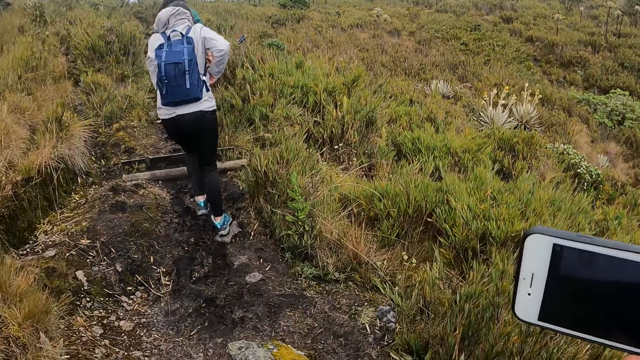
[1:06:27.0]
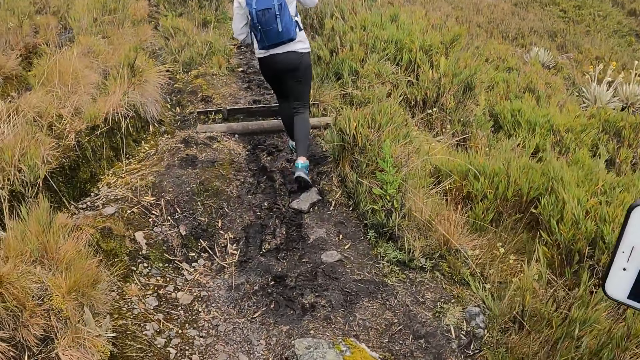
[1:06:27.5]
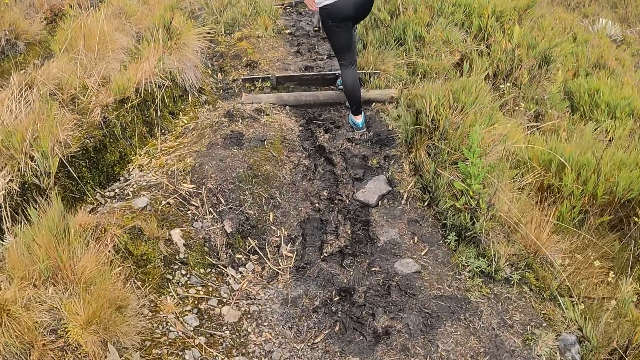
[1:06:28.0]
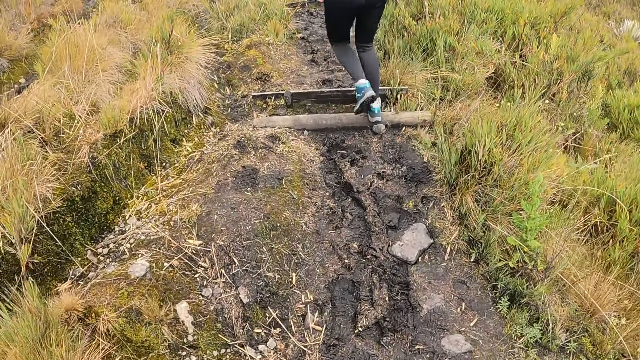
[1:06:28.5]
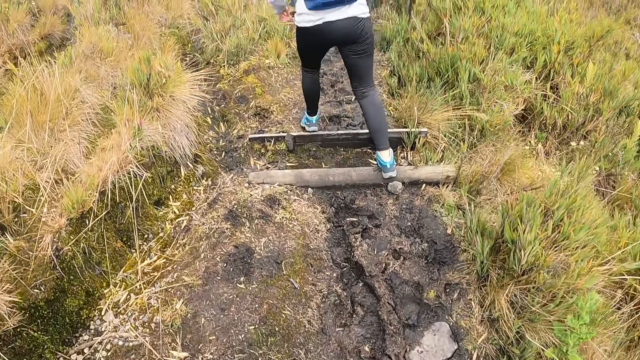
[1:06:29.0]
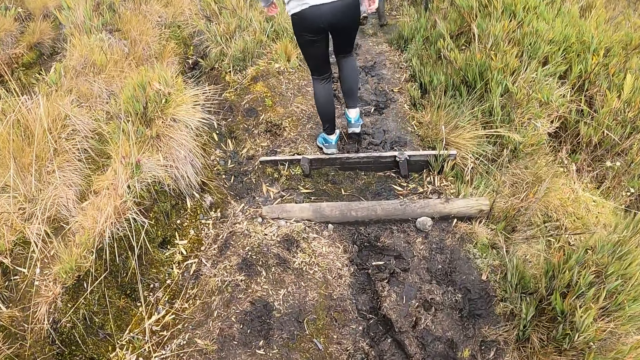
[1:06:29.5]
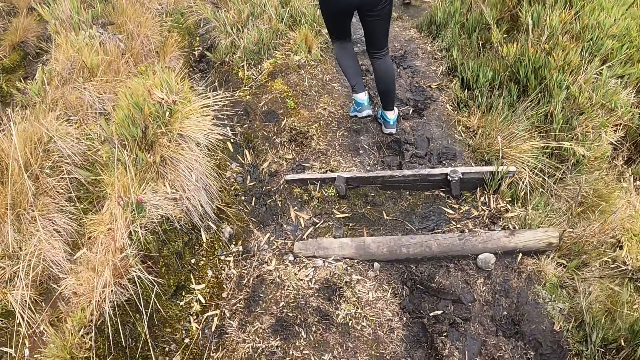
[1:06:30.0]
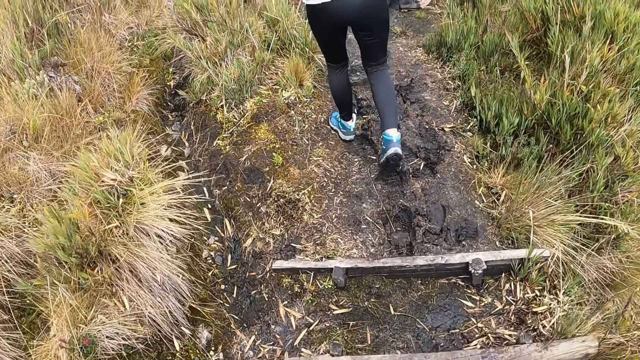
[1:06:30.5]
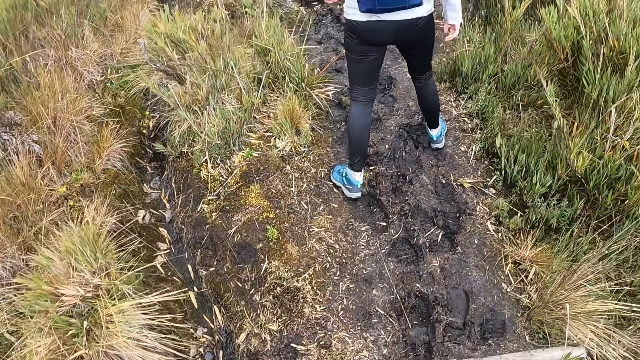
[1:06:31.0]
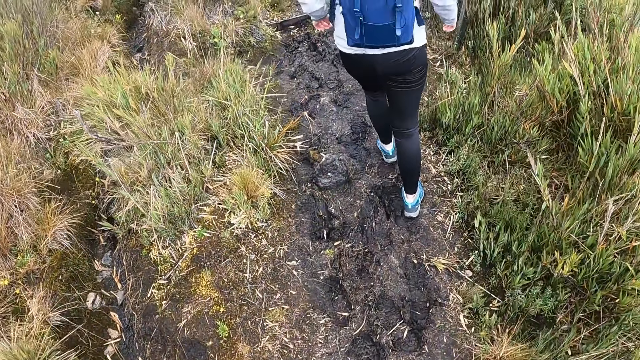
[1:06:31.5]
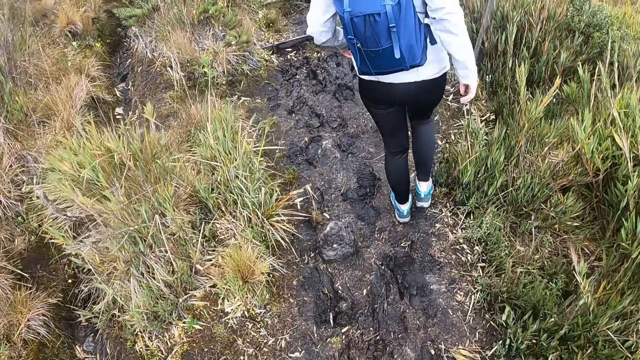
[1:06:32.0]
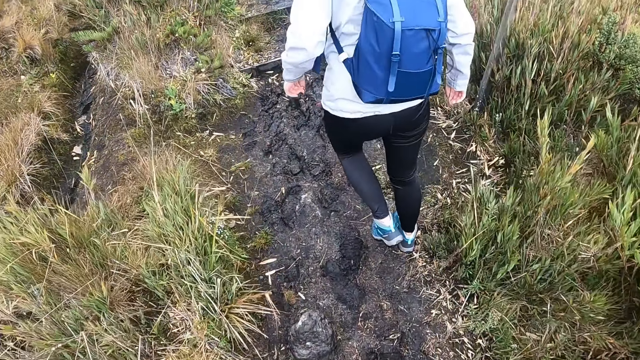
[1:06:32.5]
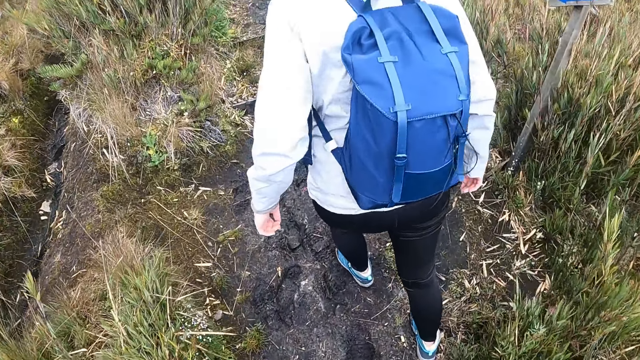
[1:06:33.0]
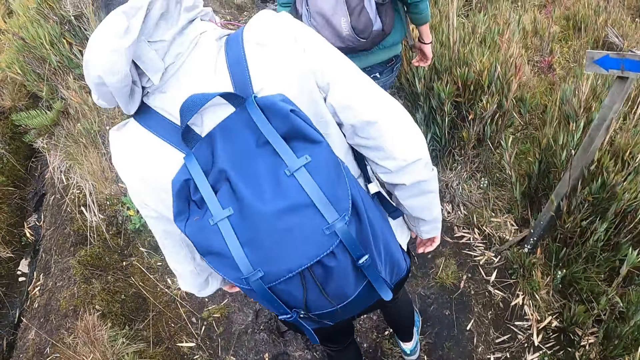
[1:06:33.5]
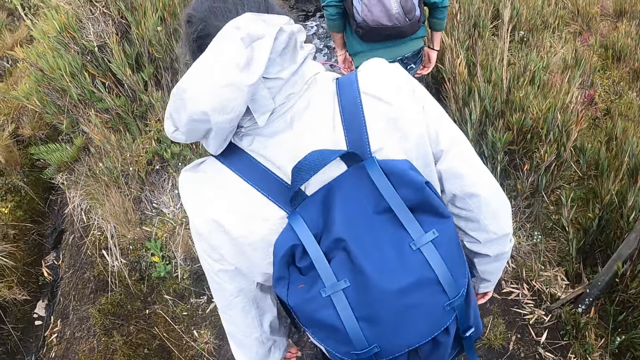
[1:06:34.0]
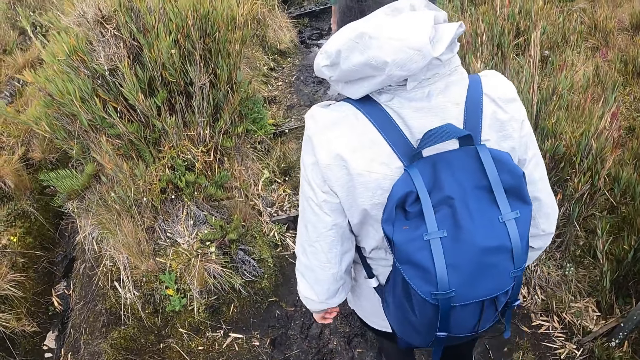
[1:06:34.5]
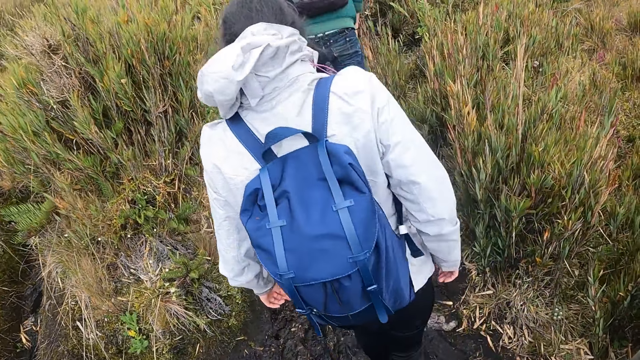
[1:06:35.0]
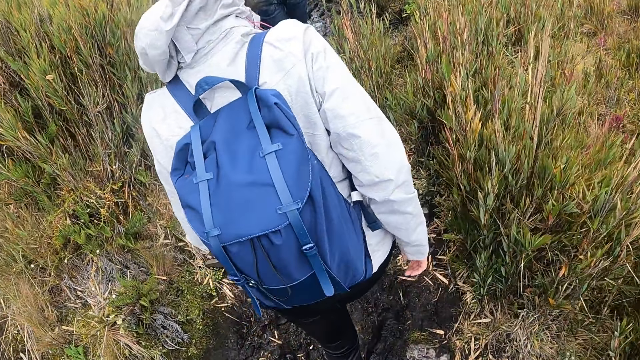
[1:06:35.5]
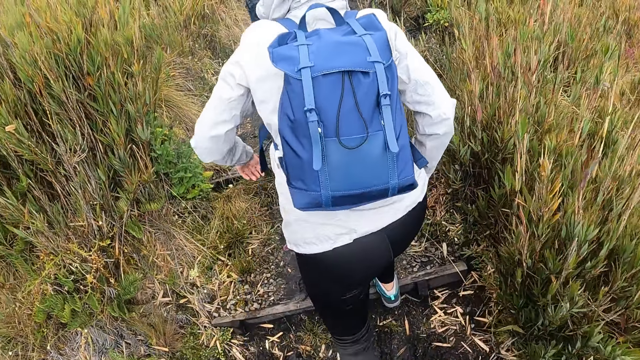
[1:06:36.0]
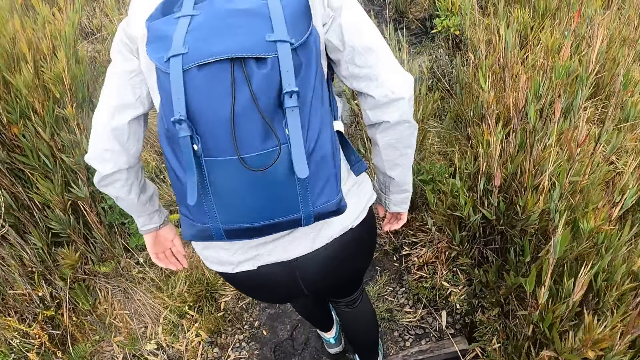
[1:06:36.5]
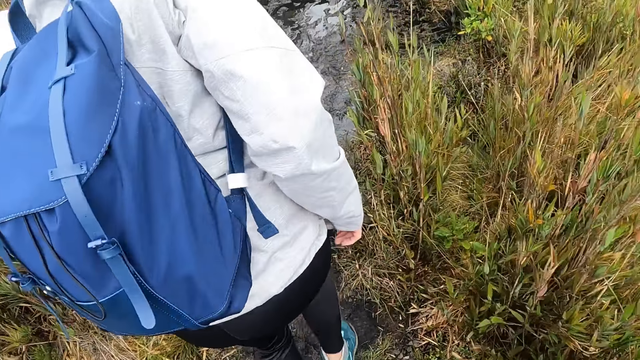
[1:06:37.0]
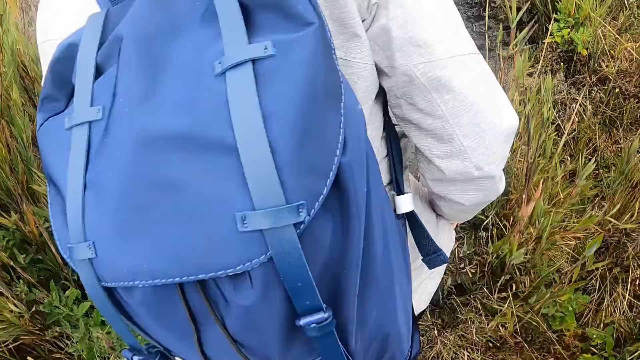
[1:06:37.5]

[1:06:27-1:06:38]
The camera wearer hikes on the field with the man and the woman.

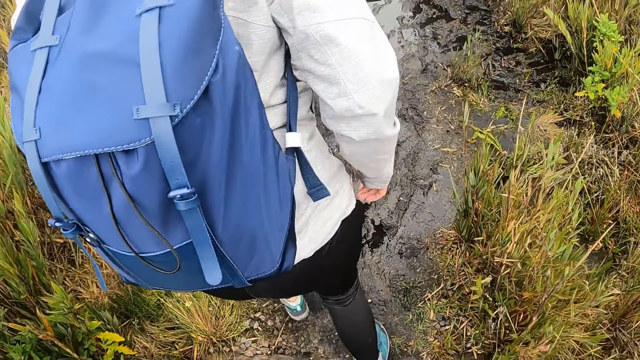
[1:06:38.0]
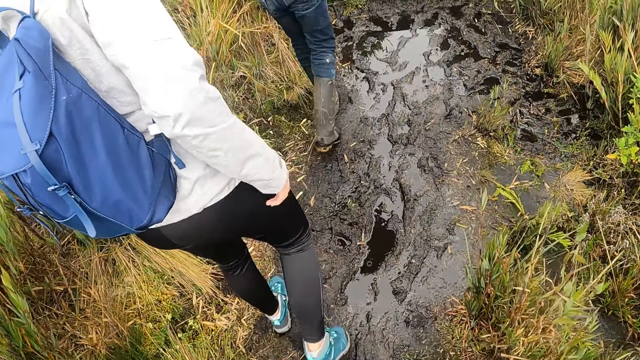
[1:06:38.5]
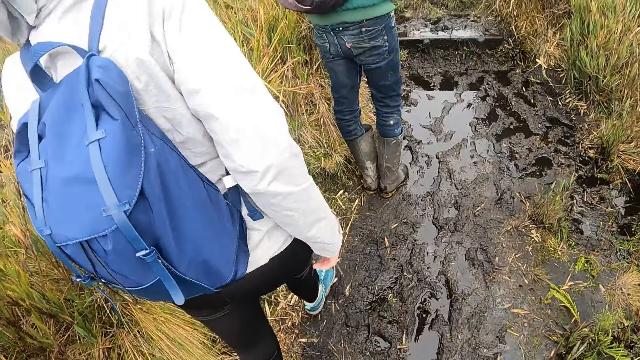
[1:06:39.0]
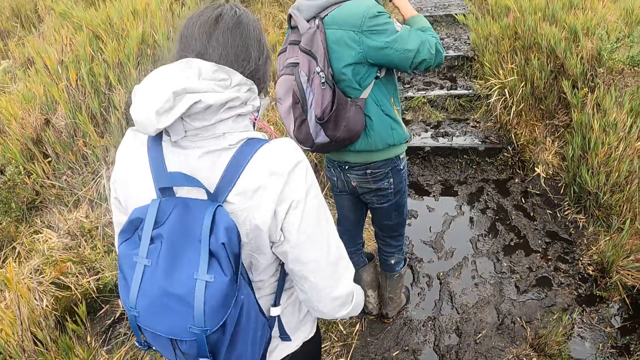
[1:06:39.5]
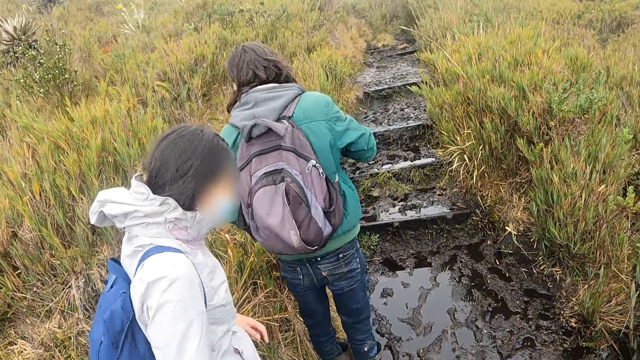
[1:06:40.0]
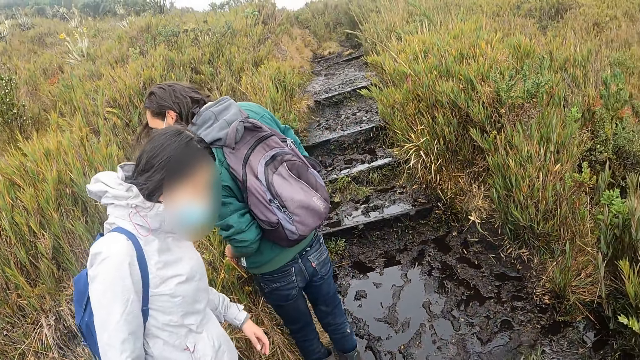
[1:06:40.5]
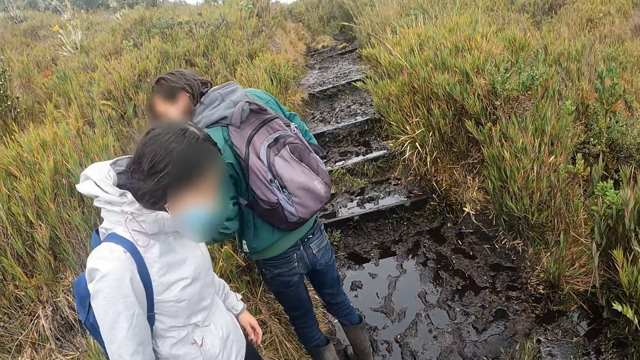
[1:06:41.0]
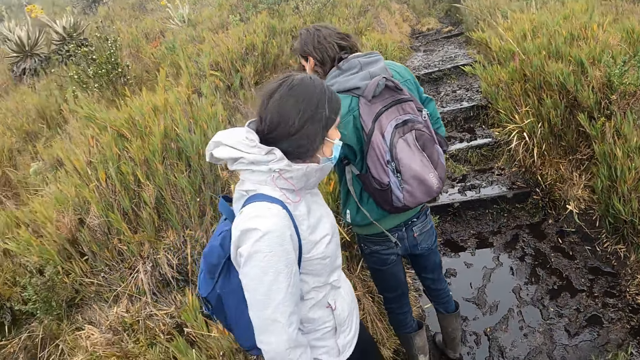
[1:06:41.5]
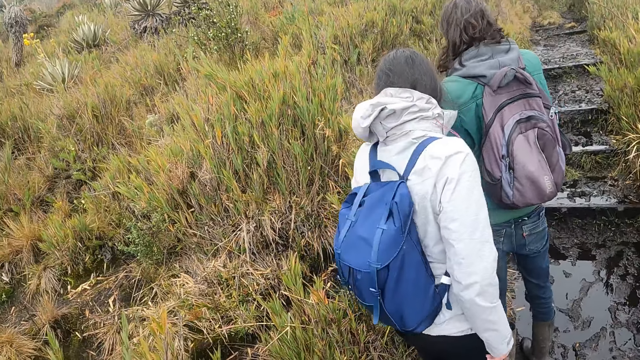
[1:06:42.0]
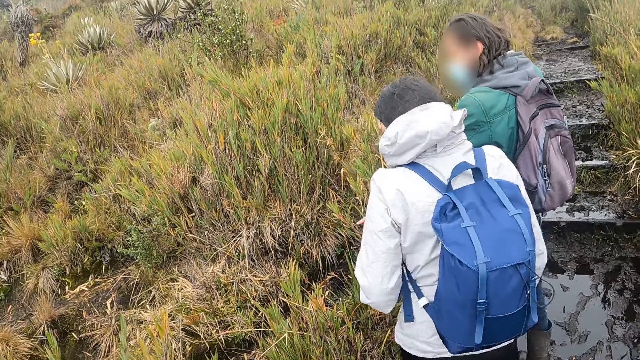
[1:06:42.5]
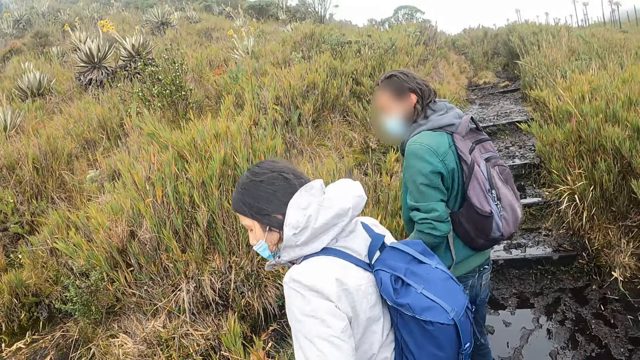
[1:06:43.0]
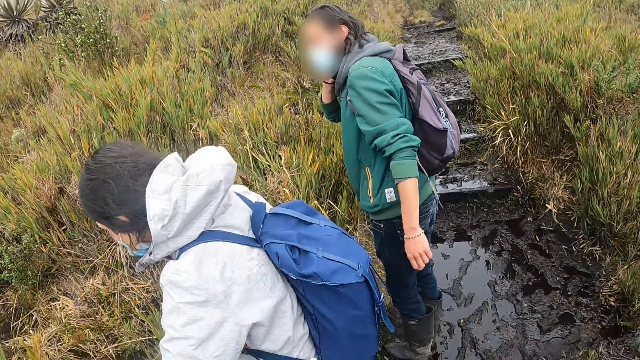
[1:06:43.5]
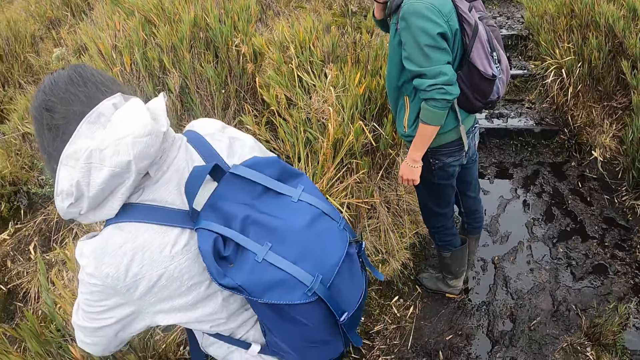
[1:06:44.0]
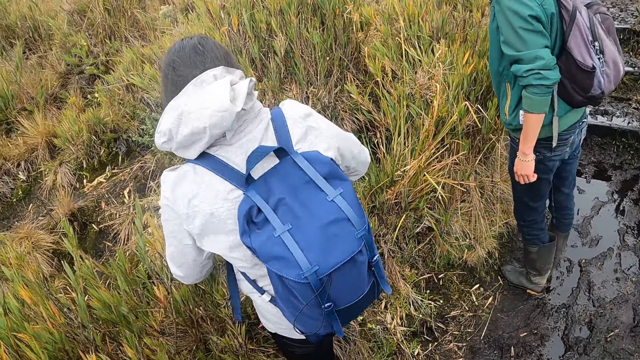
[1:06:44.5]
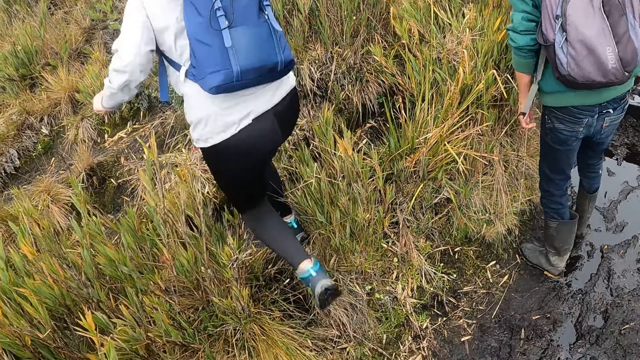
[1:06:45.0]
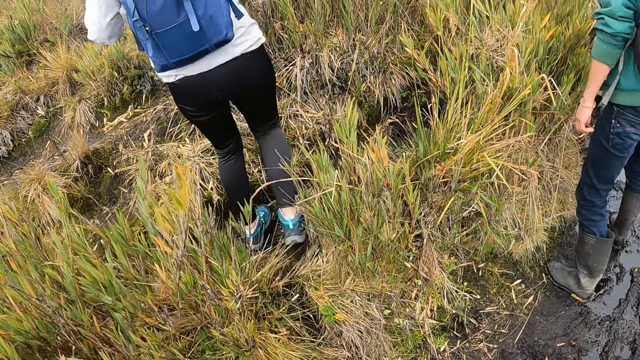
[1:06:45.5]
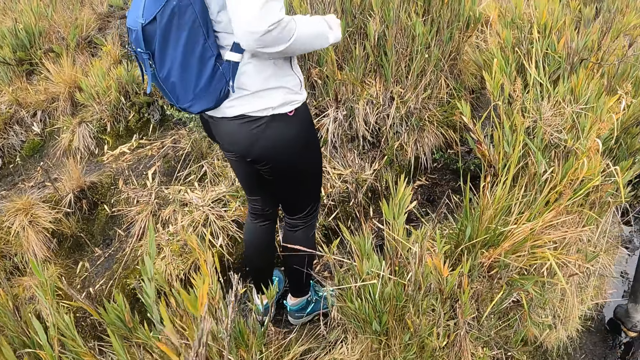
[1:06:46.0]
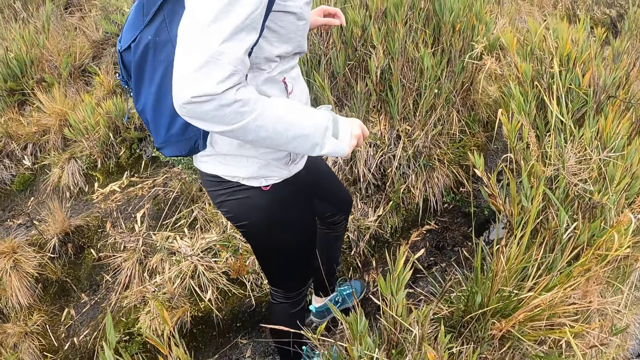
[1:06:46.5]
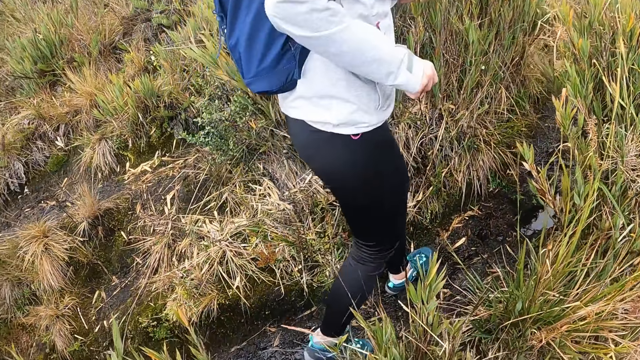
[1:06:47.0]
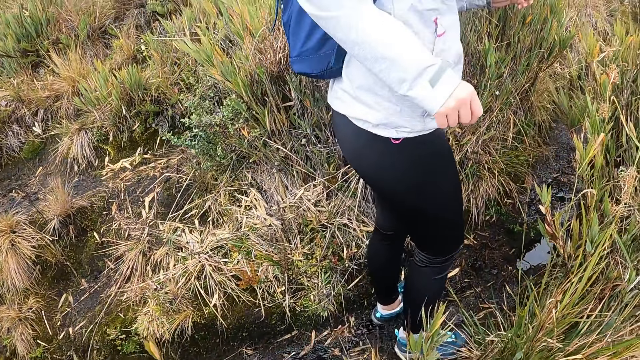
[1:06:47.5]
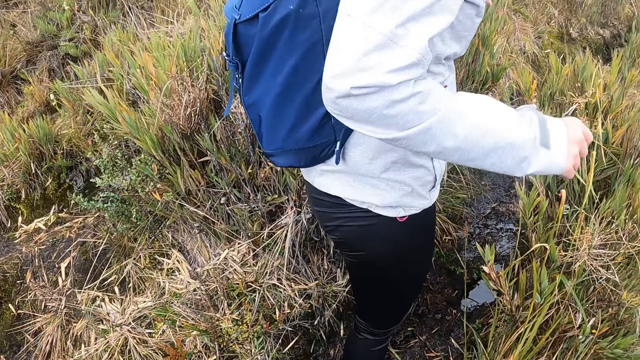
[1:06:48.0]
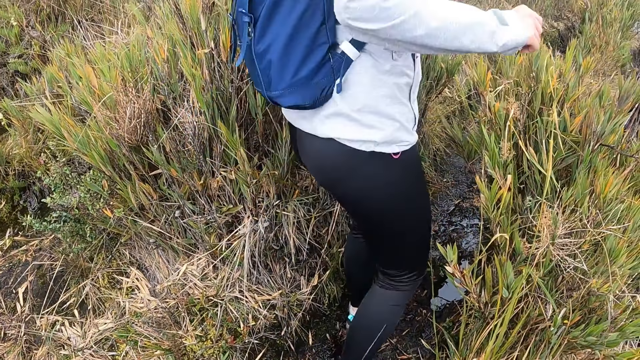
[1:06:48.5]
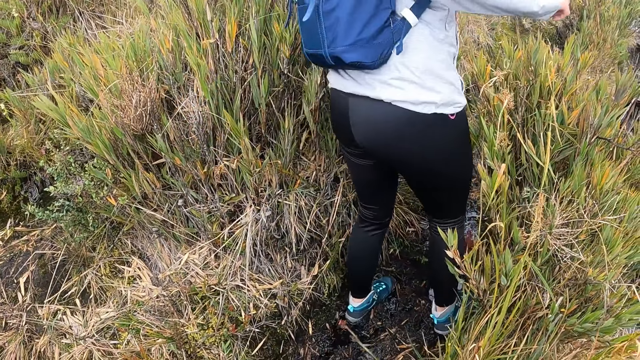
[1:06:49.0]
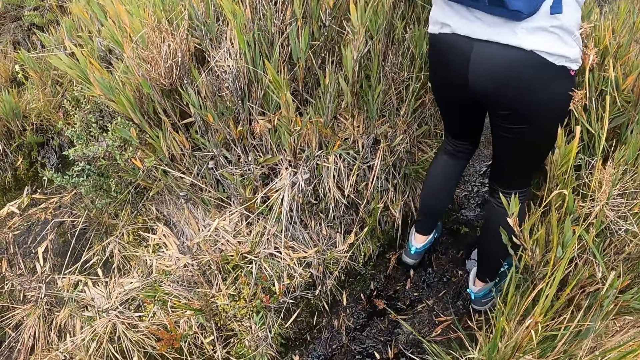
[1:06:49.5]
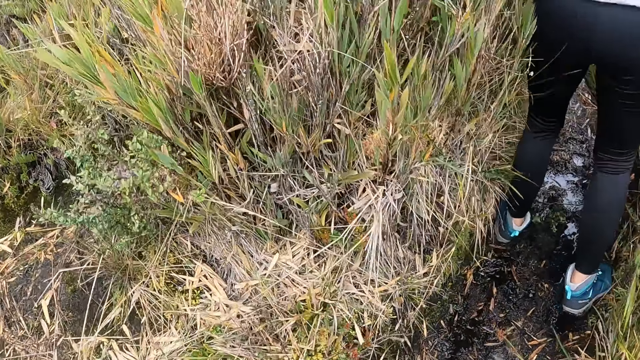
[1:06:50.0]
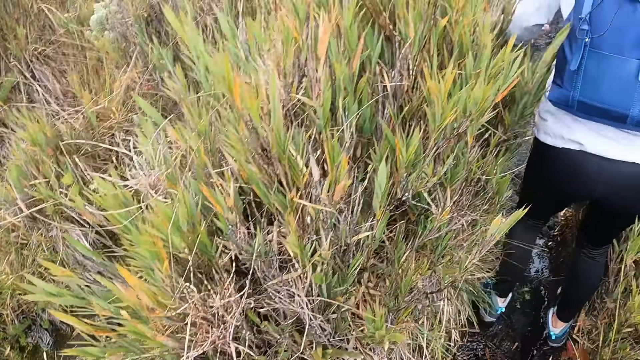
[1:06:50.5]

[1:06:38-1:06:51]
The camera wearer waits with the man and the woman in the field. The woman turns around. The camera wearer looks around the field. The woman moves to a new track on the road. A lady jumps. The camera wearer follows the woman. They walk on the field.
